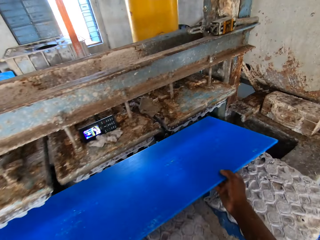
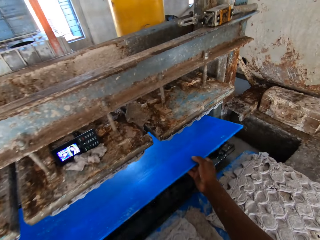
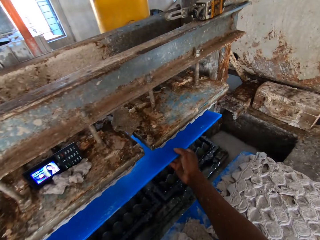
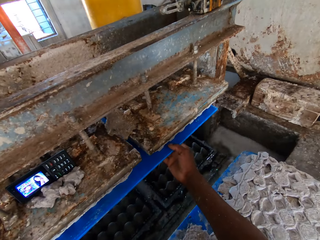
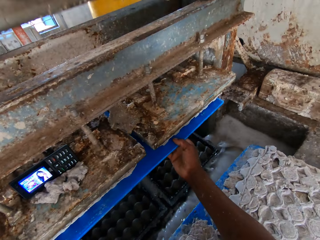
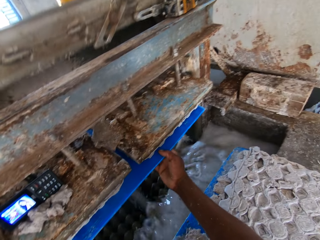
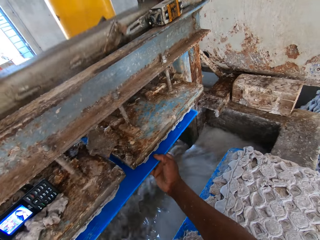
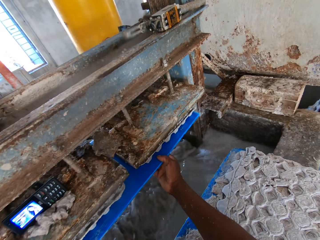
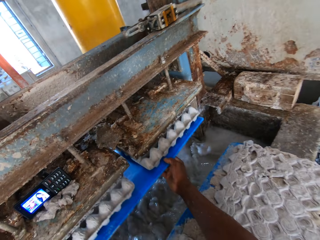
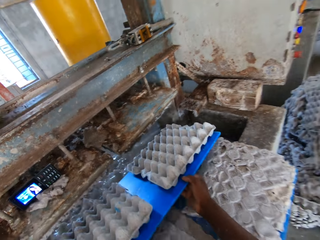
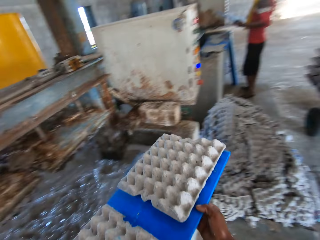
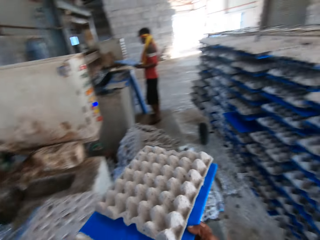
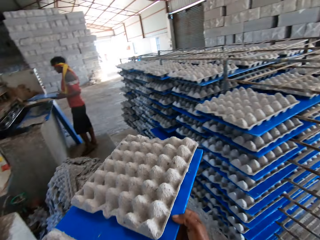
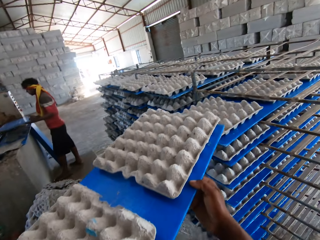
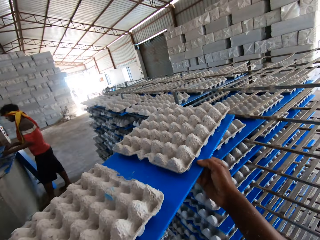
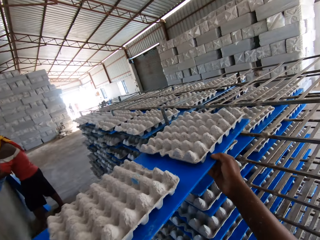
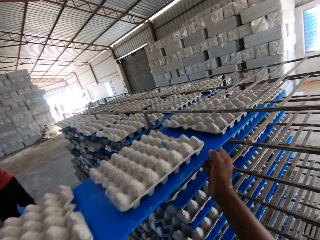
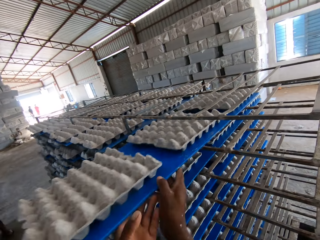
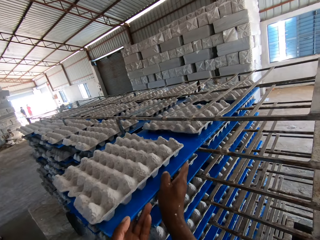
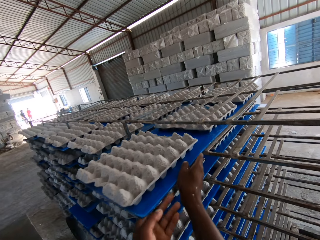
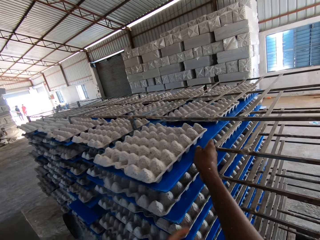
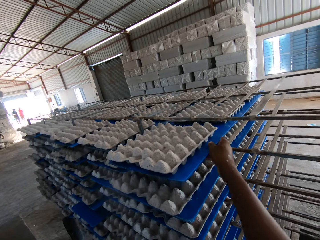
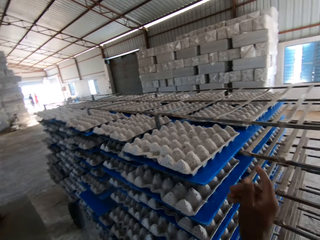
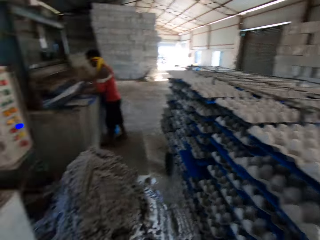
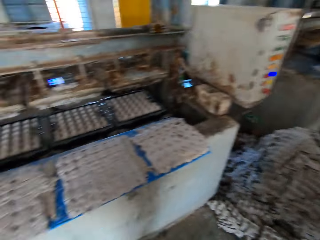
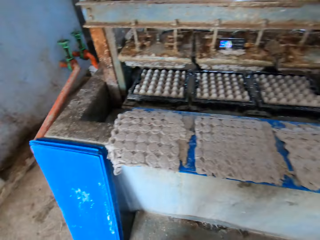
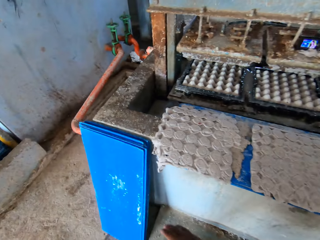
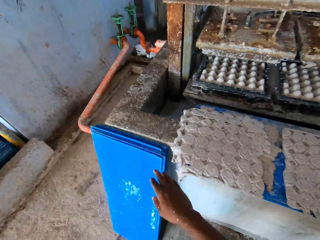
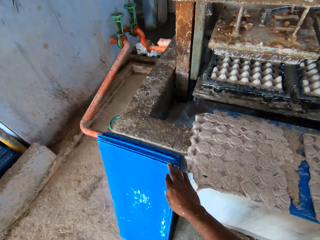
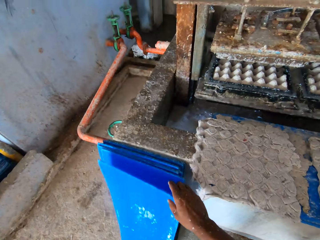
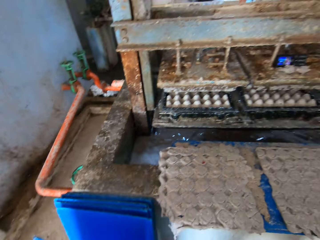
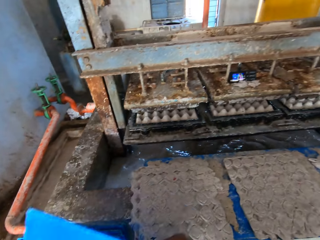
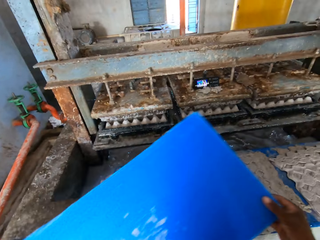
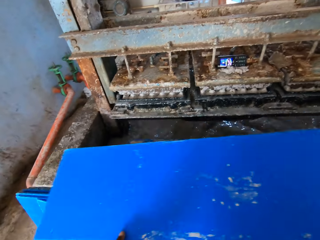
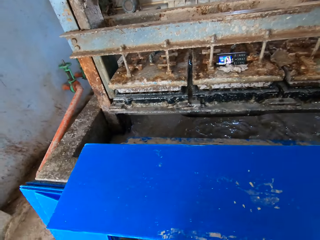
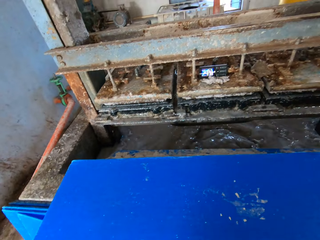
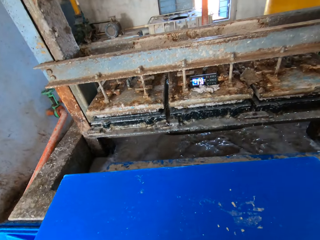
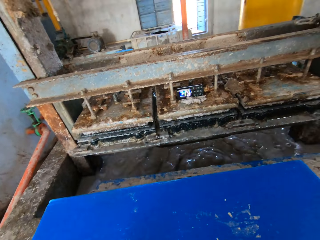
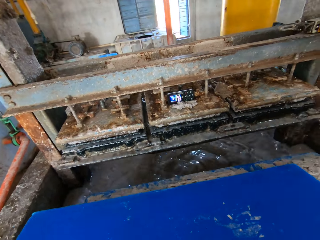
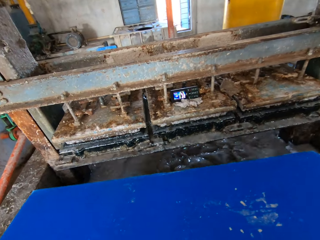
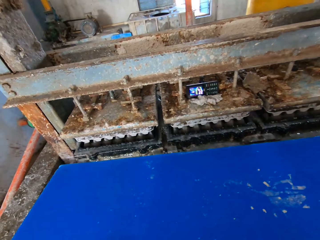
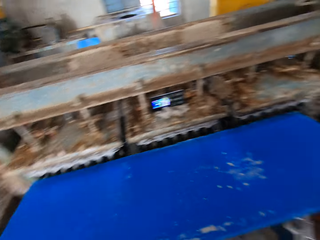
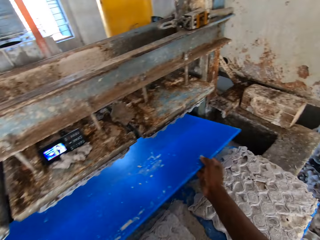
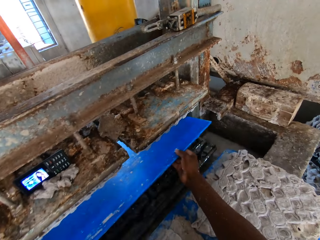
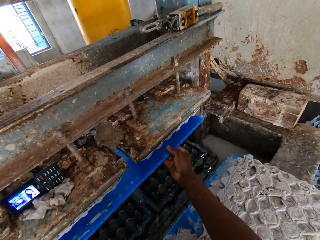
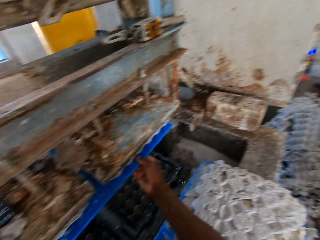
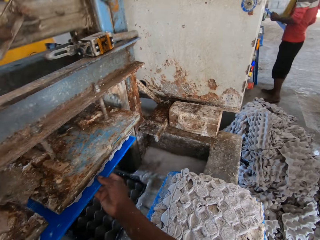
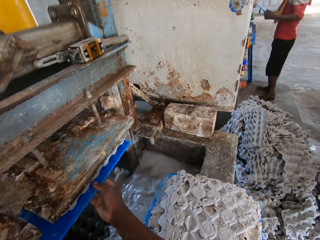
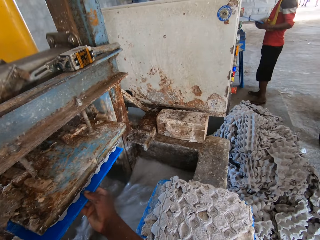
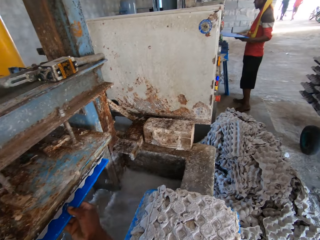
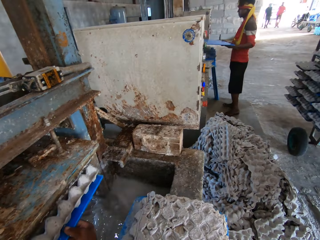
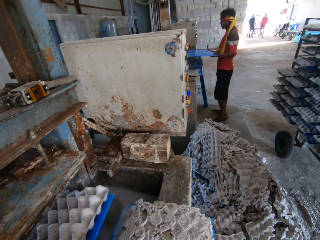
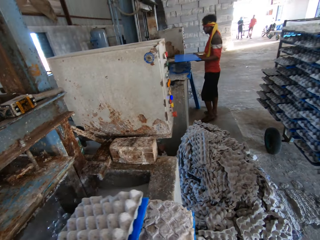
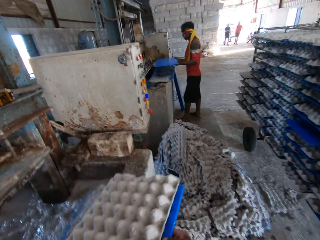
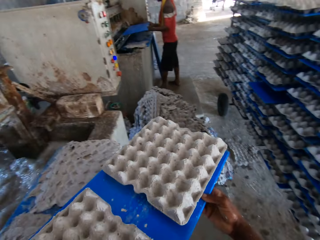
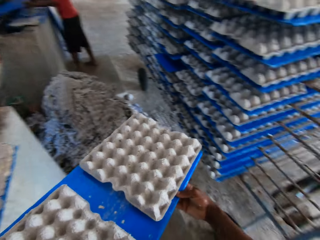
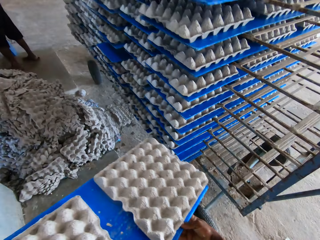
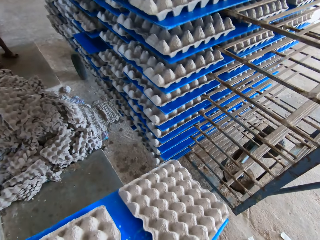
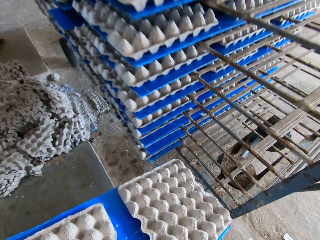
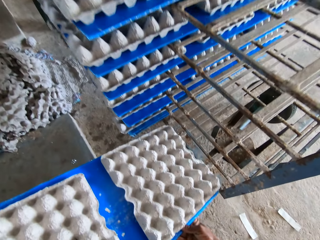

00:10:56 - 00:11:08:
The camera wearer places the plastic sheet or board in the egg tray machine with his hands. He takes out the plastic sheet from the egg tray machine with his hands. He places the plastic sheet of egg trays in the rack with his hands. He turns back and walks forward. He picks up a plastic sheet from the stack of plastic sheets on the floor with his right hand. He places the board on another board with spoilt trays. He places the plastic sheet in the egg tray machine with his hands. A man holds a plastic sheet with his hands. The camera wearer takes out the plastic sheet from the egg tray machine with his hands.

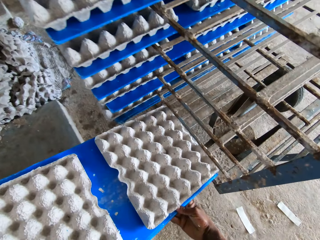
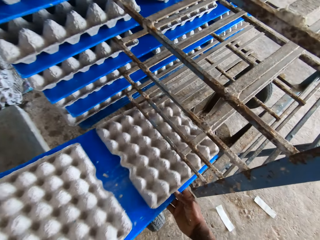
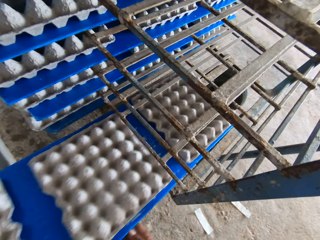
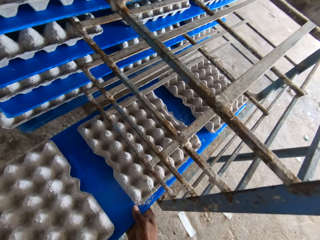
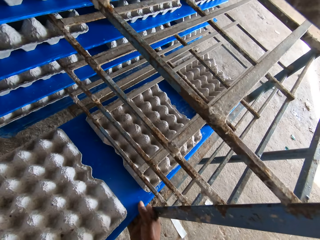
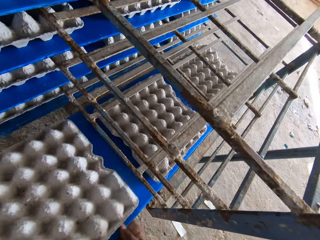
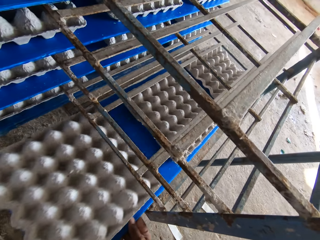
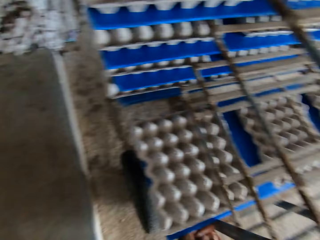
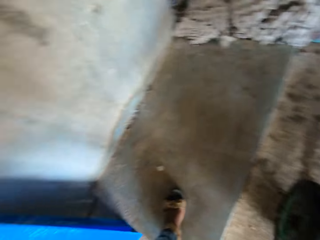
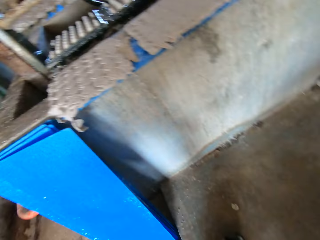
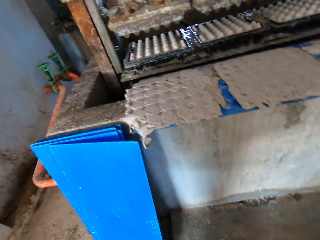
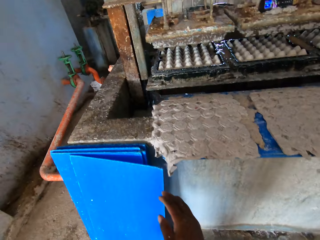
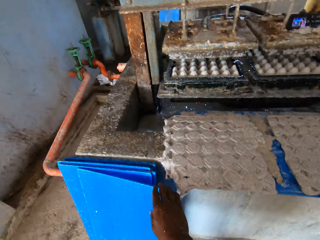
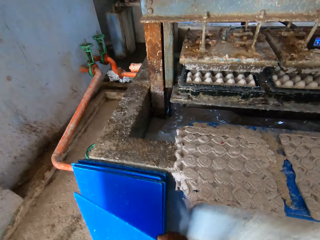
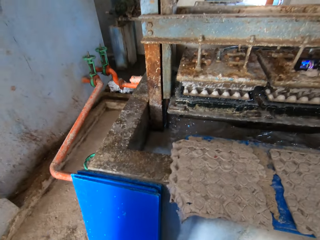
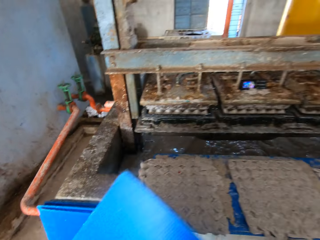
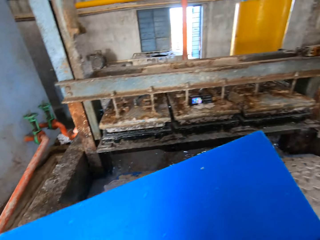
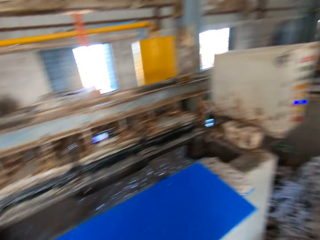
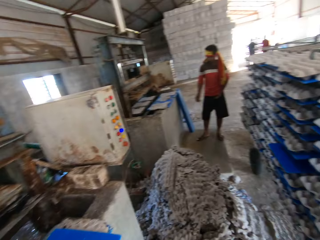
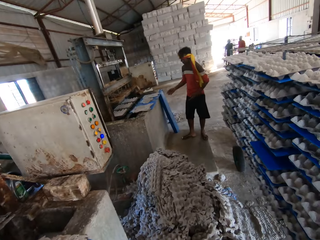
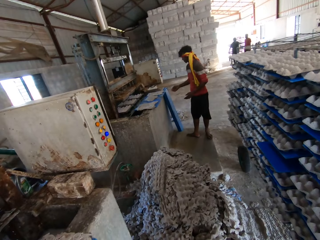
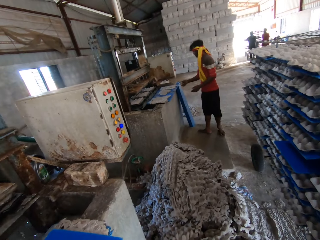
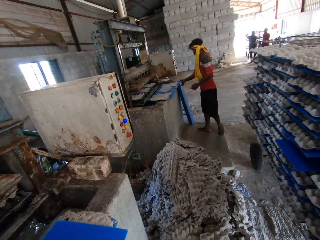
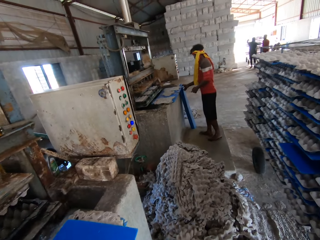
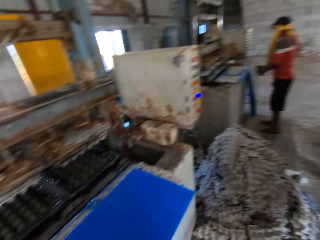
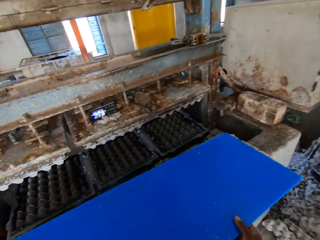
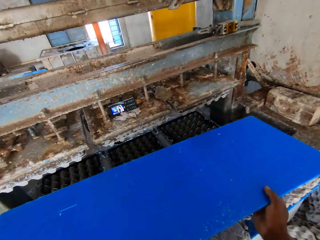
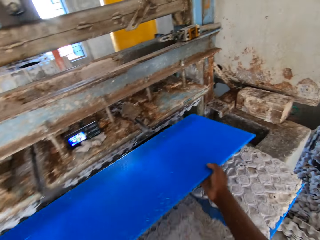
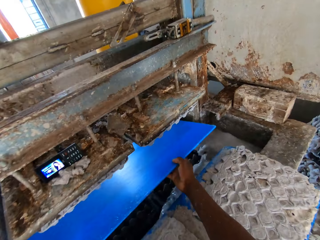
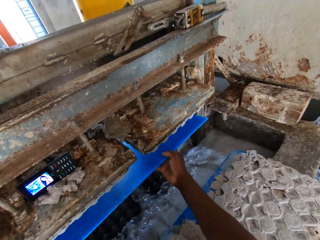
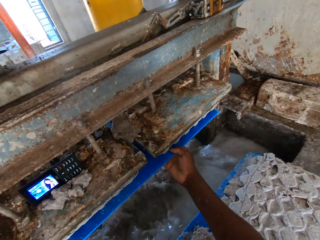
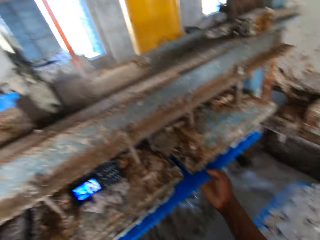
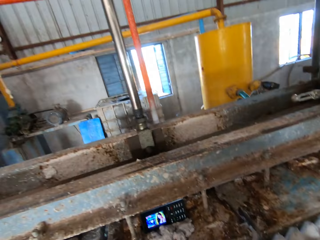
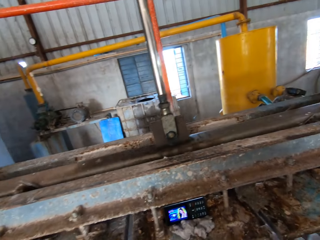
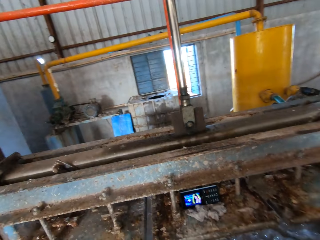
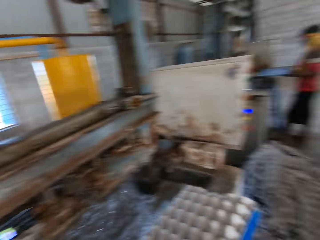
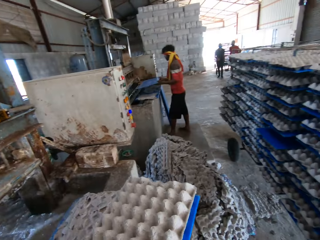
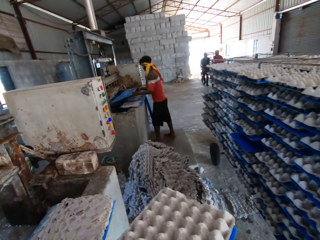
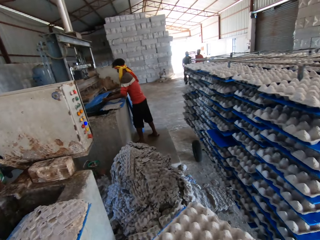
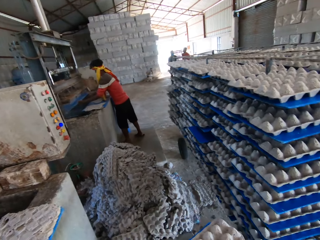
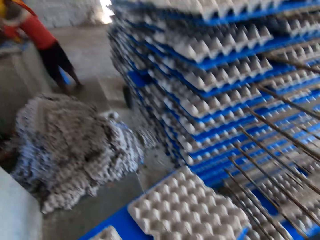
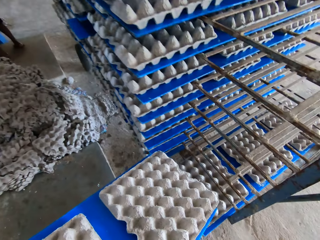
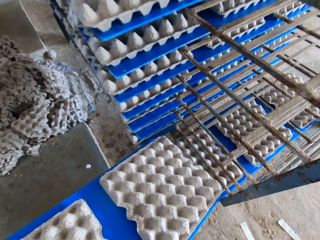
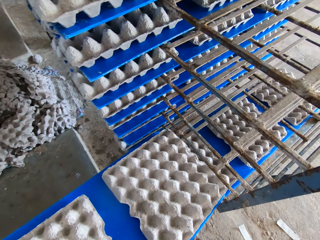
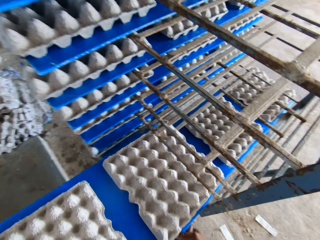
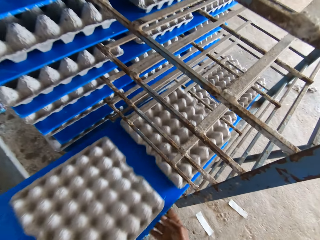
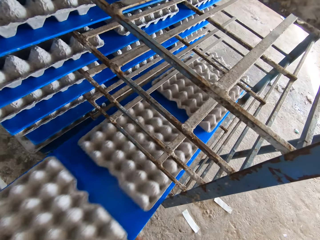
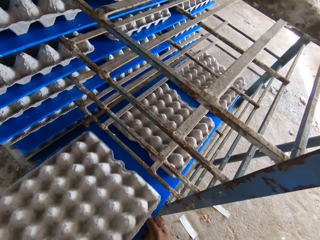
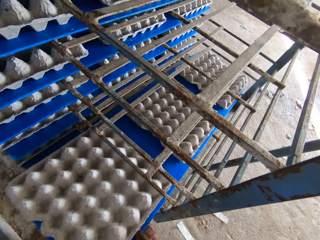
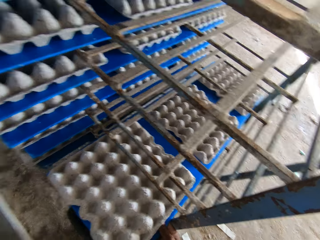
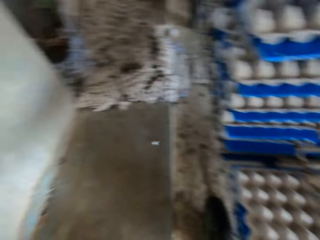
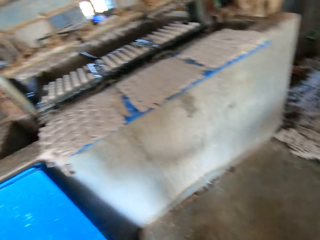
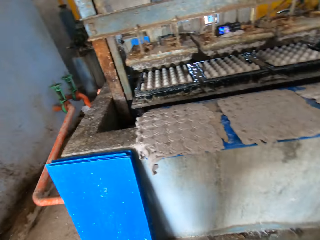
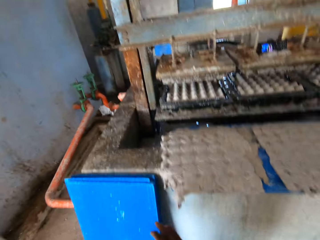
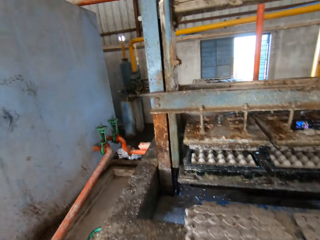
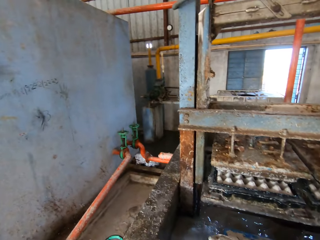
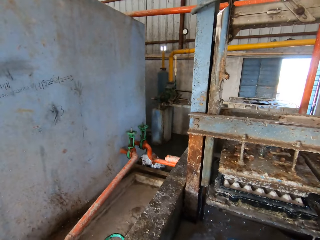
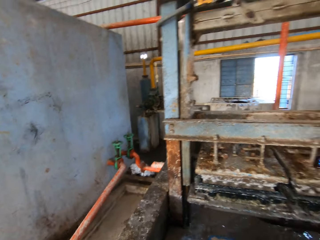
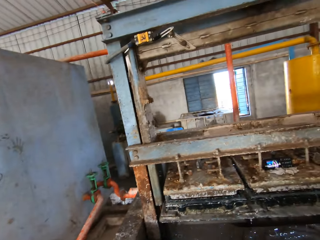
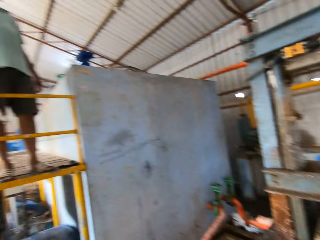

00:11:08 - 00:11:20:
The camera wearer places the plastic sheet of egg trays in the rack with his hands. He turns back and walks forward. He picks up a plastic sheet or board from the stack of plastic sheets on the floor with his right hand. He places the board on another board with spoilt trays. He looks right. He places the plastic sheet in the egg tray machine or auto egg carton maker with his hands. He removes the board with trays from the auto egg carton maker. He places the plastic sheet of egg trays in the rack with his hands. He turns back and walks forward.
